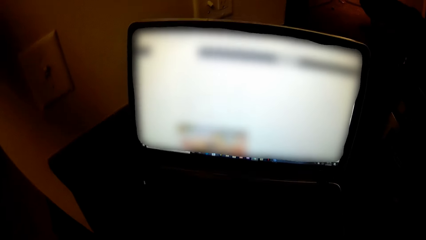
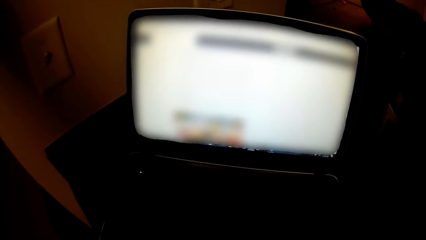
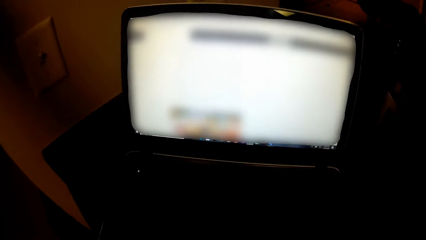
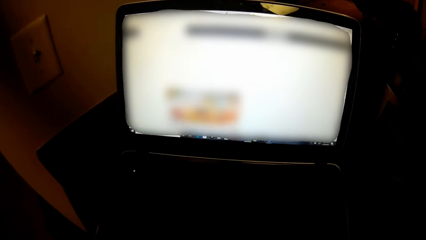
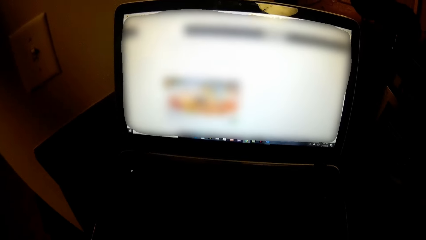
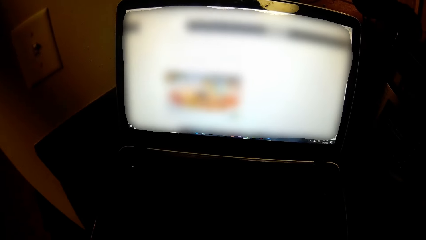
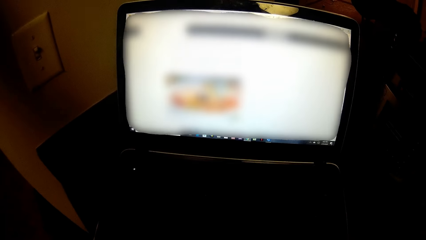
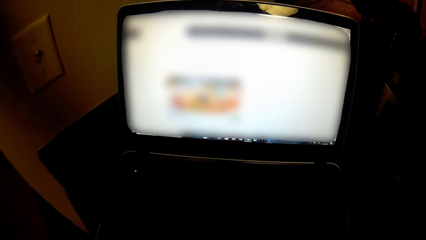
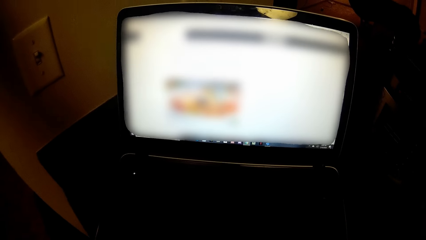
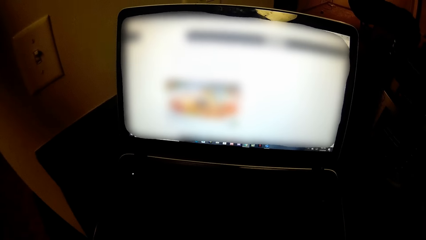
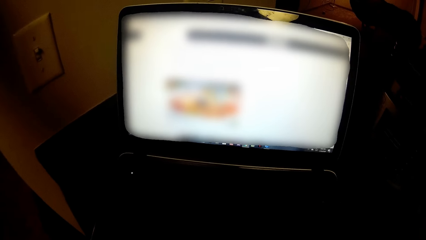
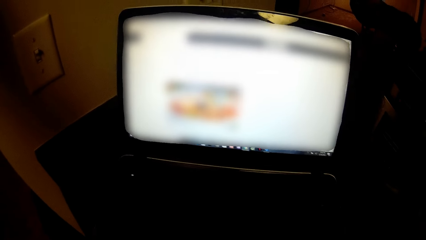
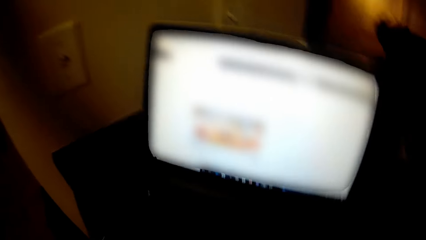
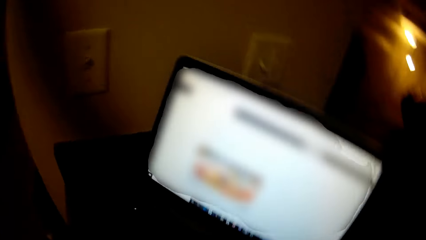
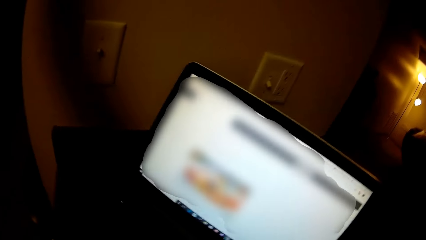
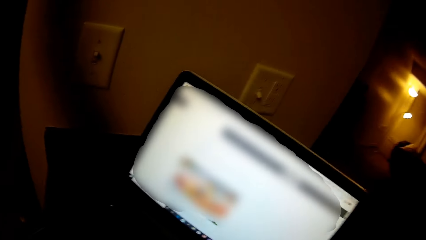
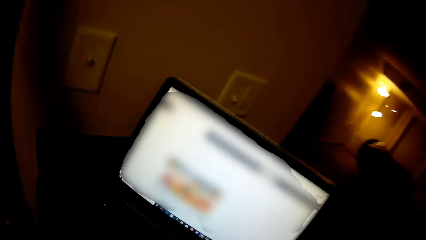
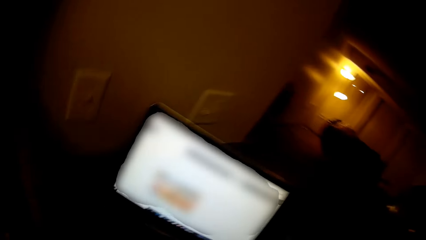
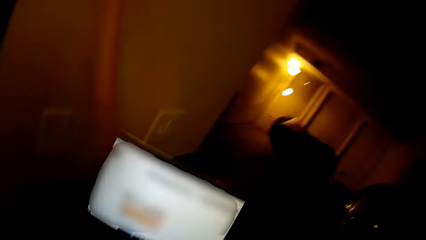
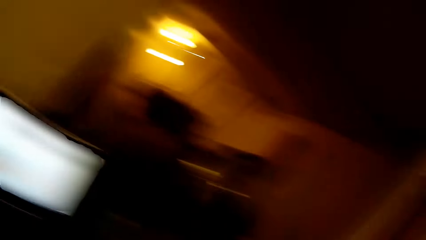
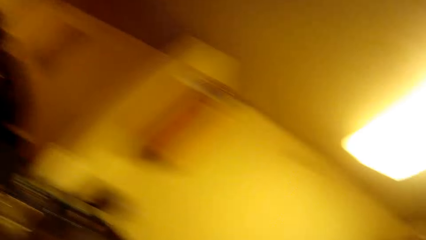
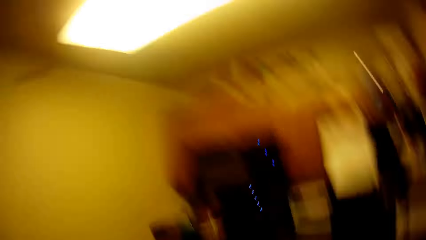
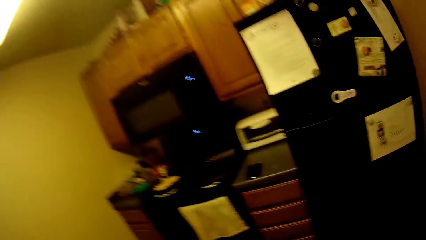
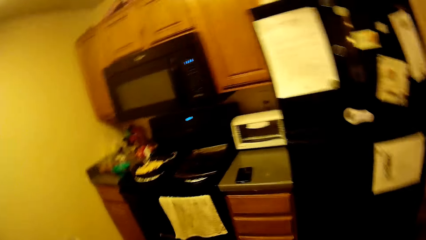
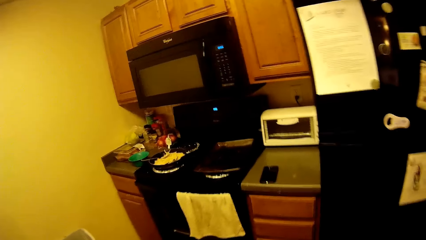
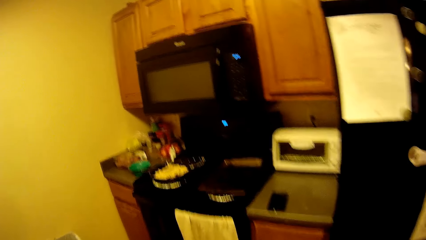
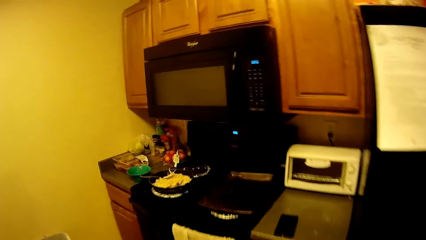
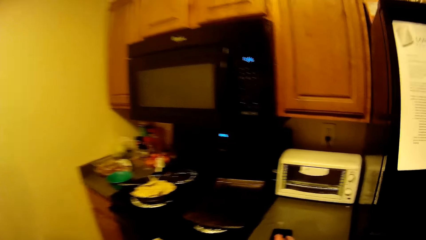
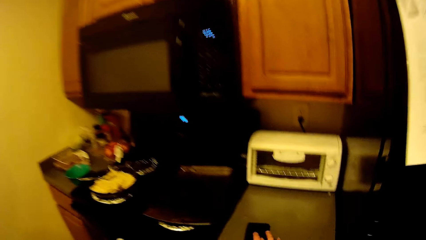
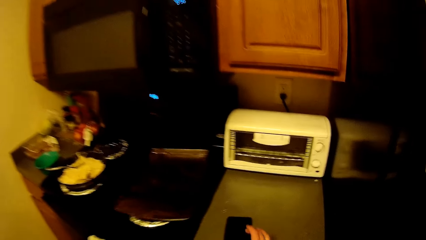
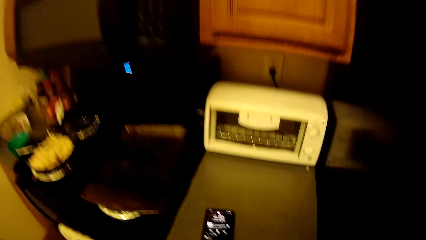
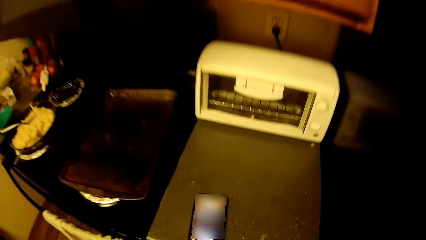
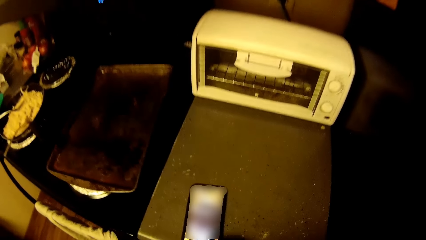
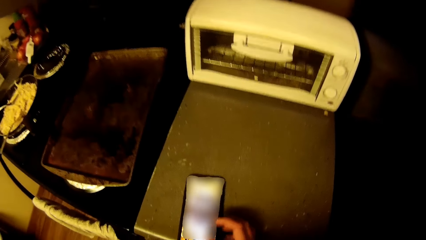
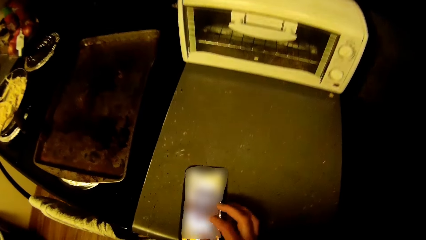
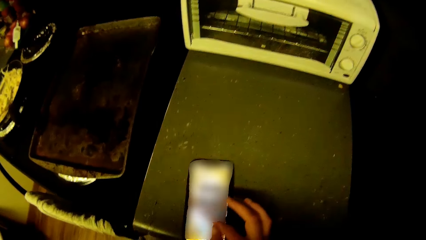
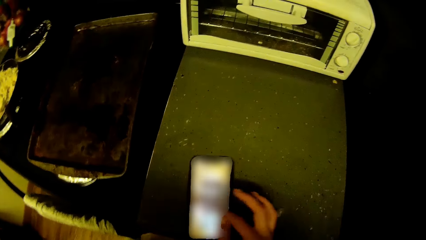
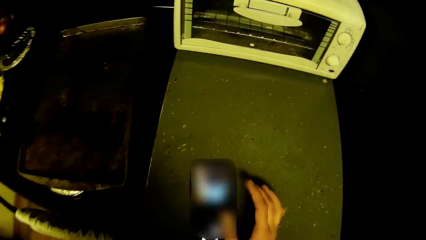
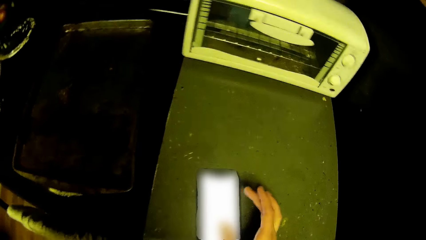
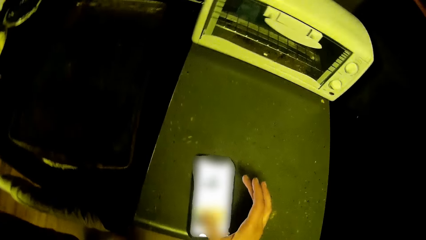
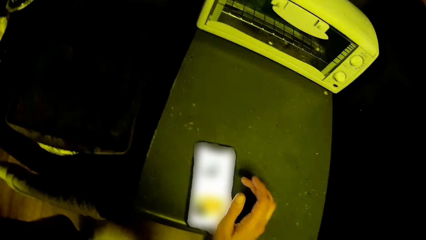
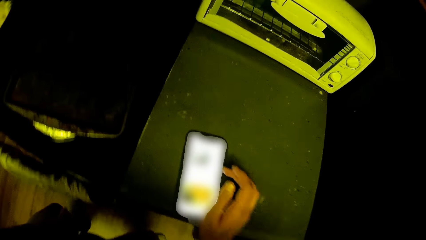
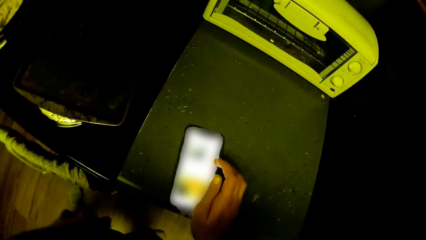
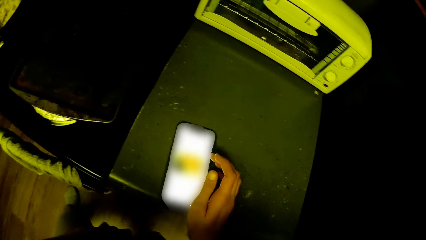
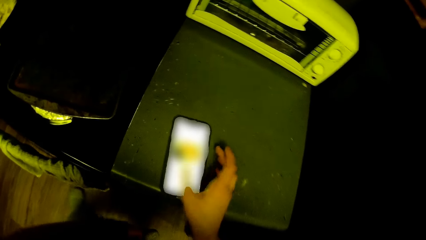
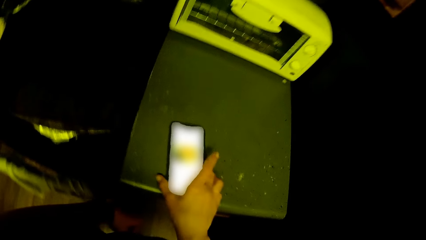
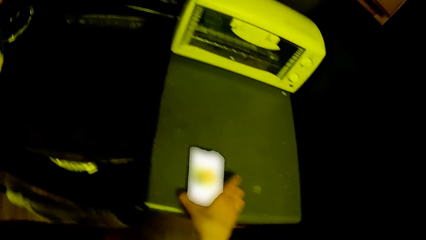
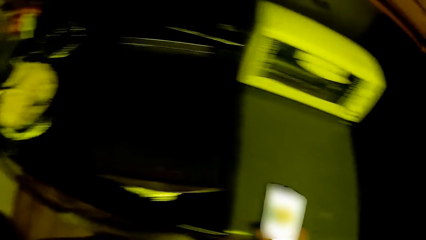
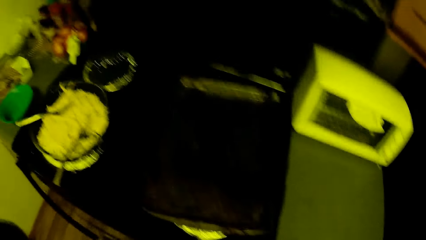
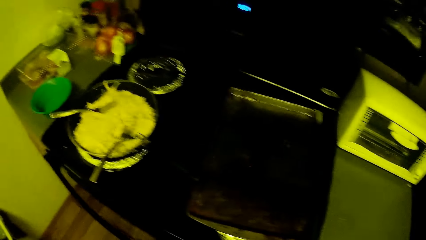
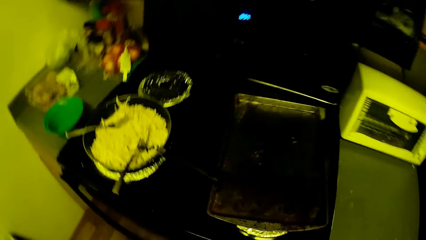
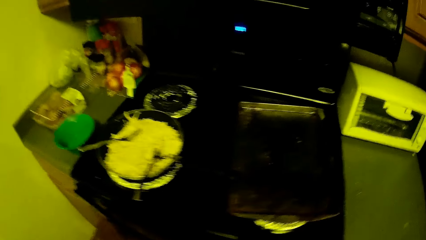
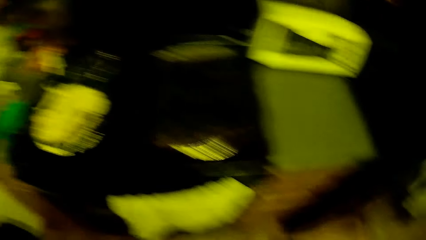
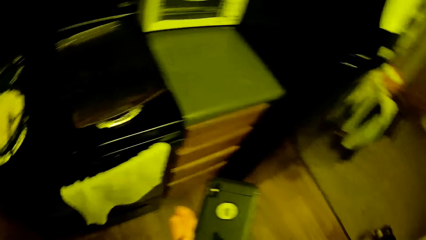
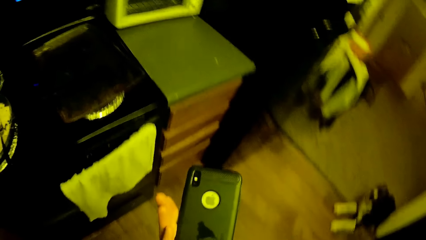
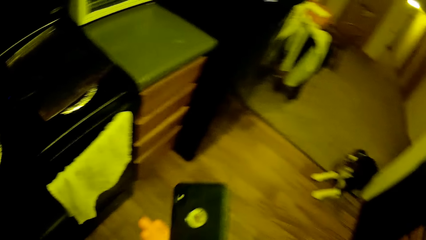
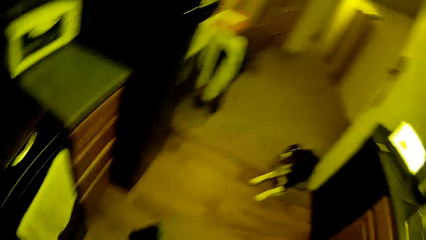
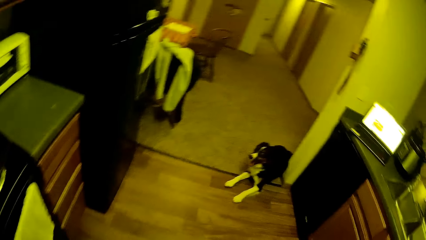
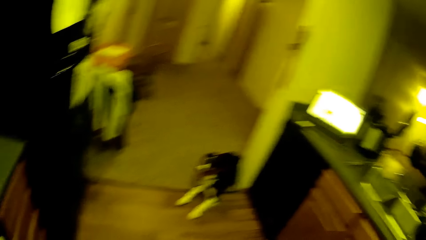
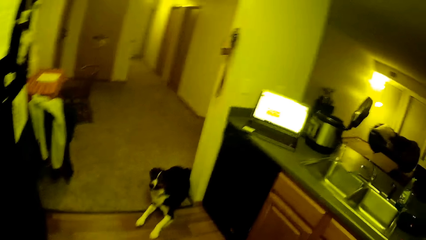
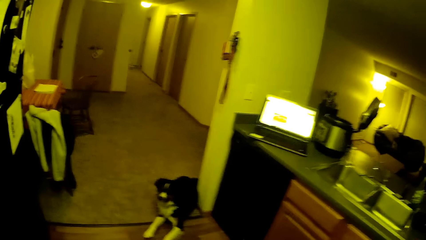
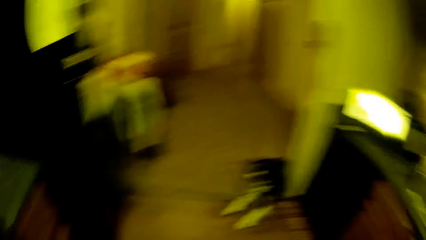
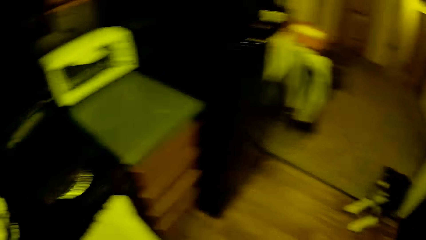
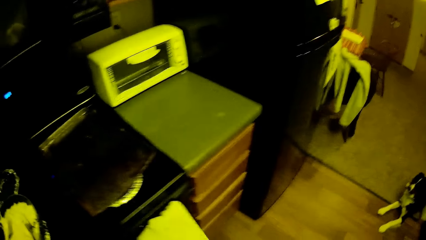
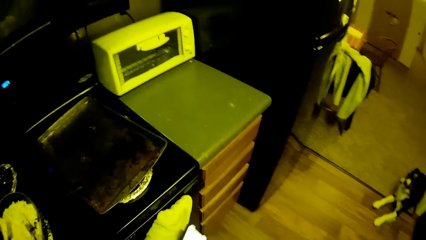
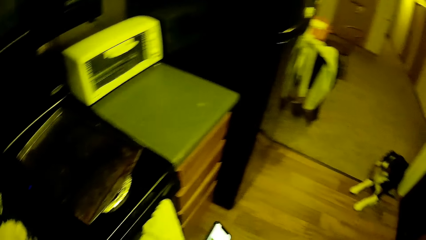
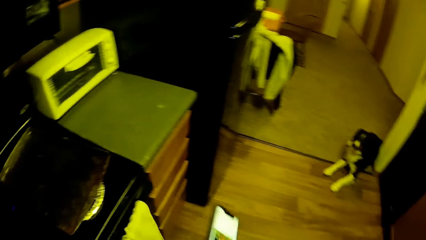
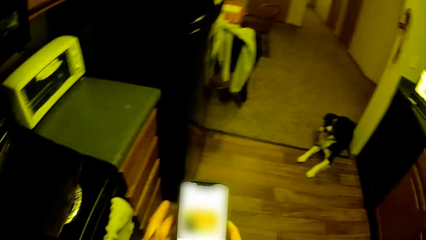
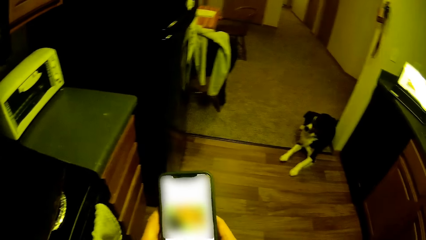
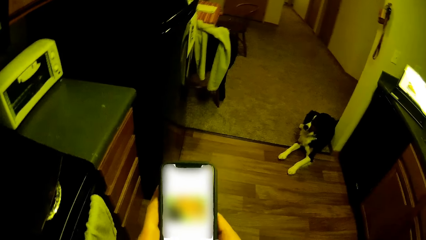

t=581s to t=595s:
The camera wearer moves the head up. He swings the hand, turns the body right and walks in the kitchen. He swings the hand. He operates on a phone on a slab with his right hand. He touches the phone. He picks up the phone with his right hand. He walks in the kitchen. He turns the phone. He holds the phone with his left hand. He turns the head right. The dog rests on the passage floor. The camera wearer turns the head left. He wipes the hand with the kitchen towel.

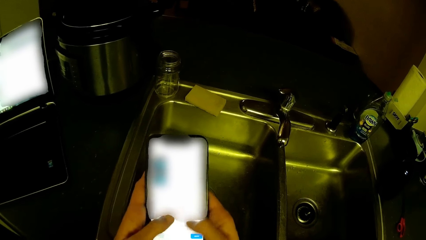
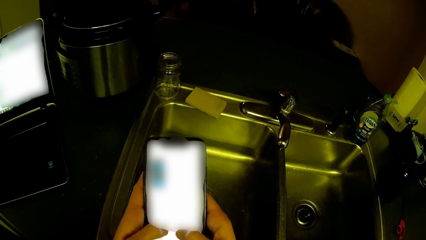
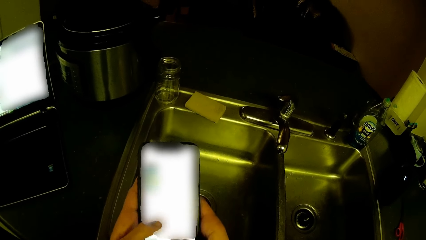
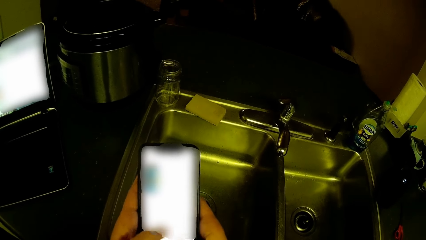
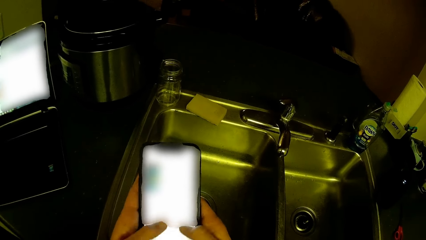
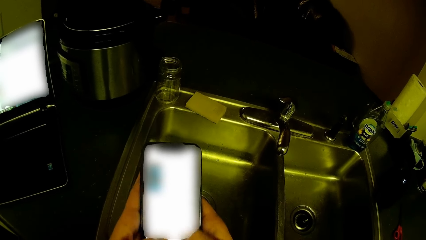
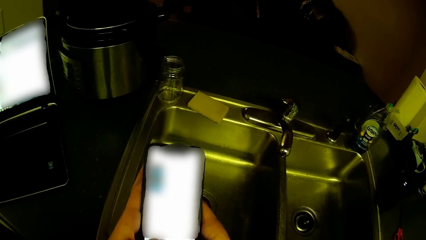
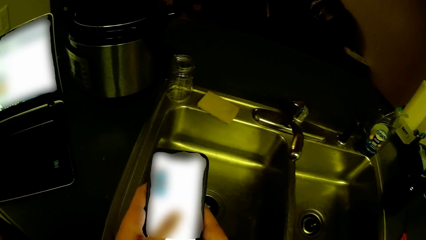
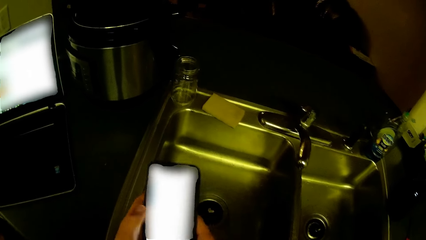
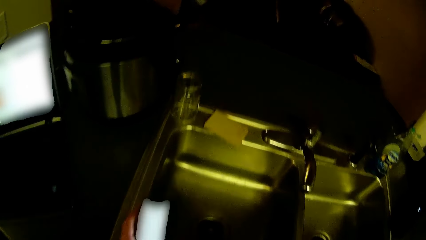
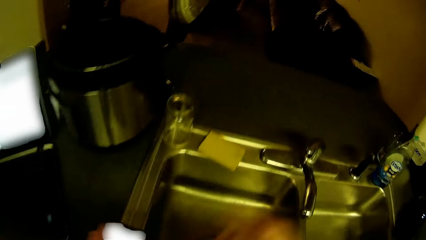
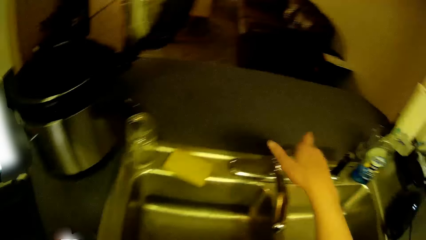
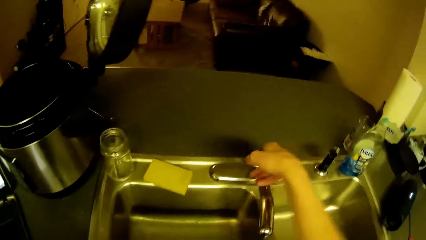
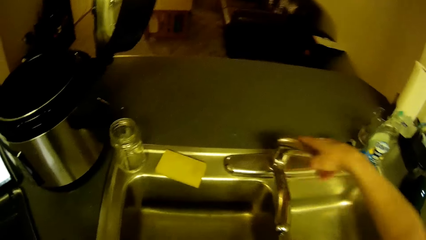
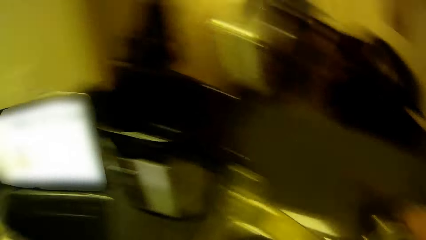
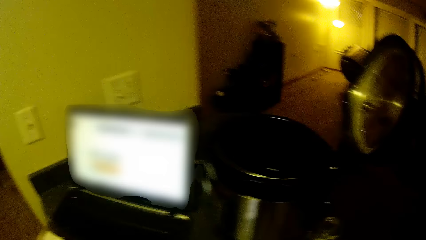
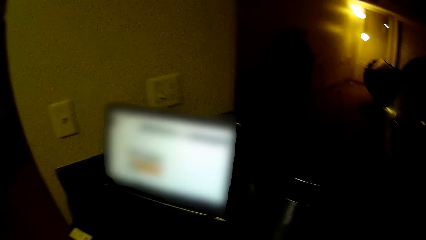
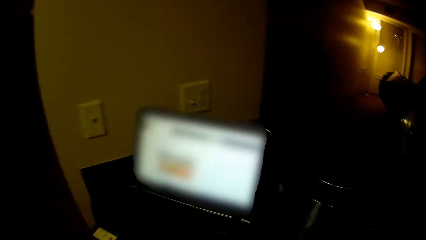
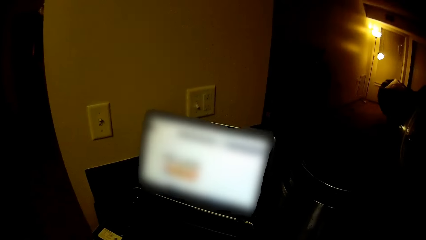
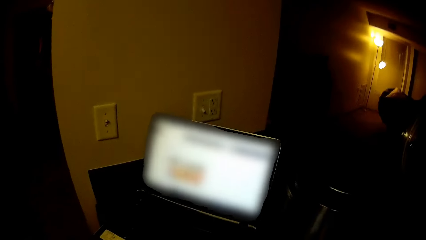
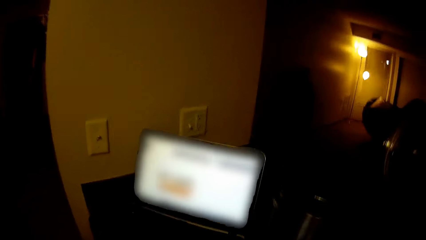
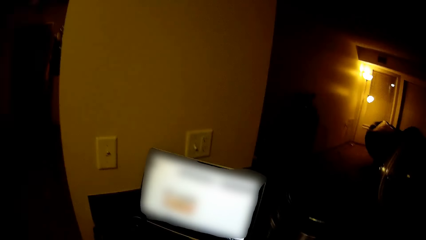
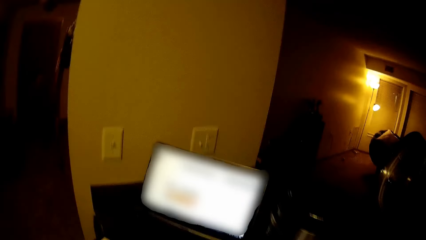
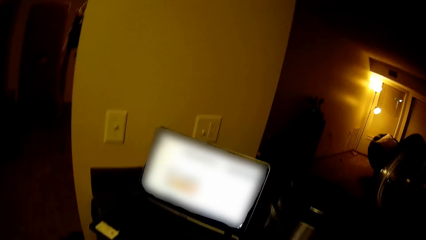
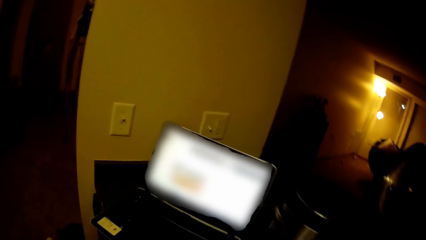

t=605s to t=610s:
The camera wearer moves the hand. He swings the right hand. He opens a tap with his right hand. He turns the head right. He stares at the laptop.
